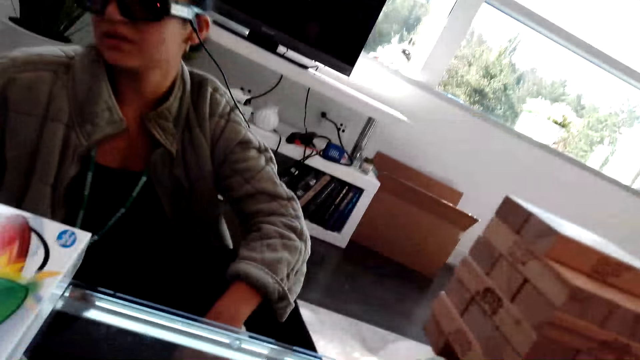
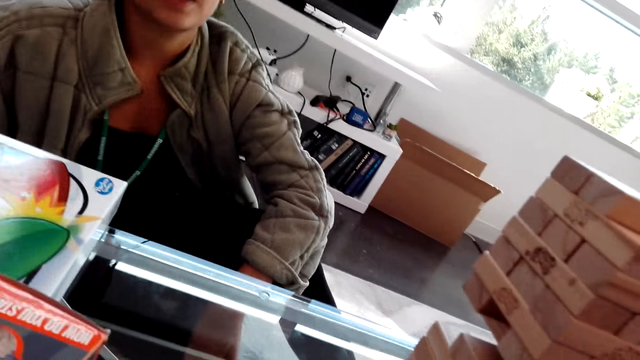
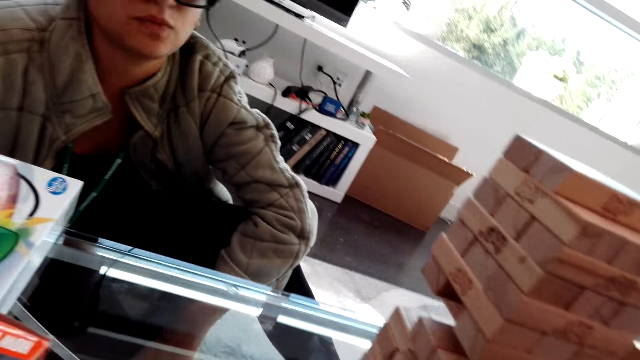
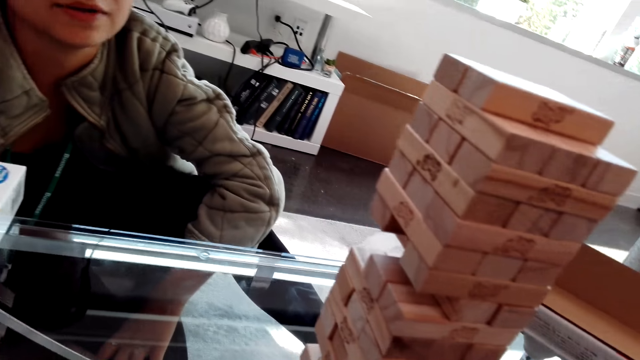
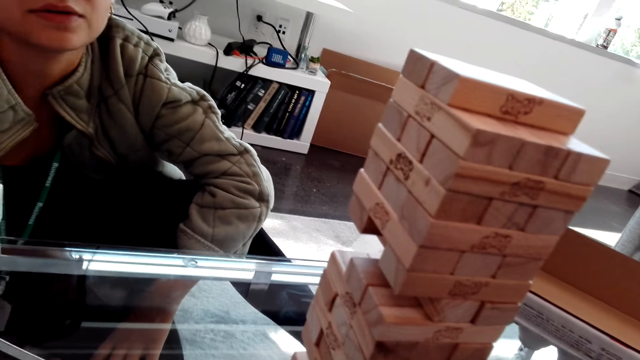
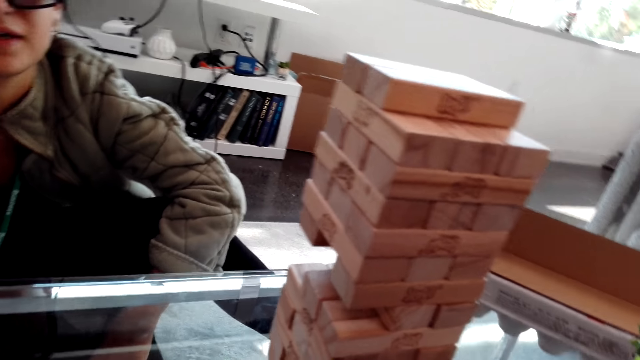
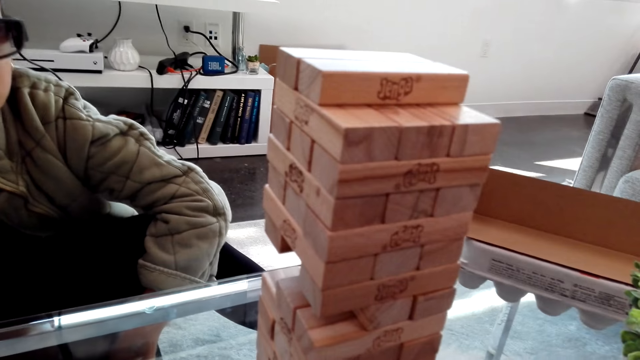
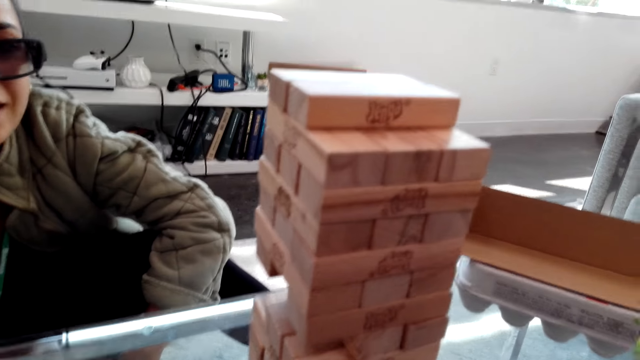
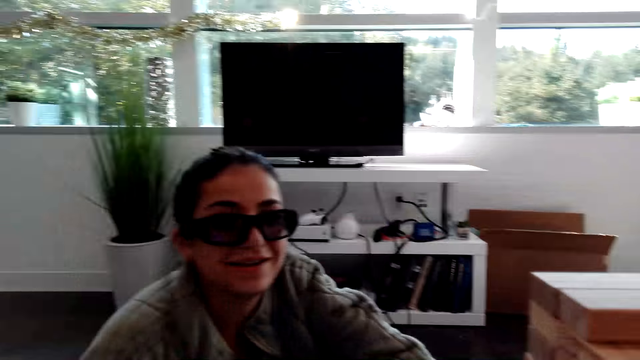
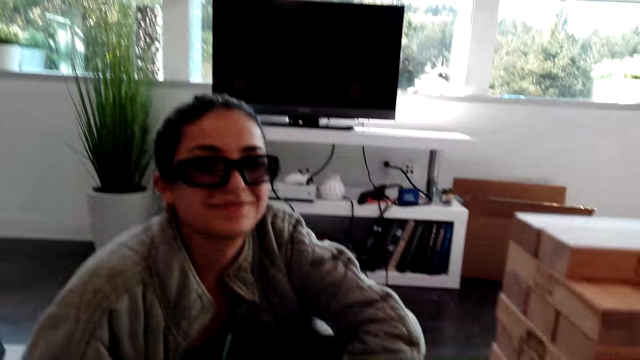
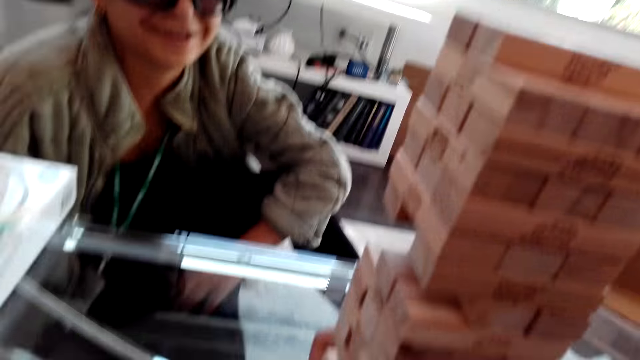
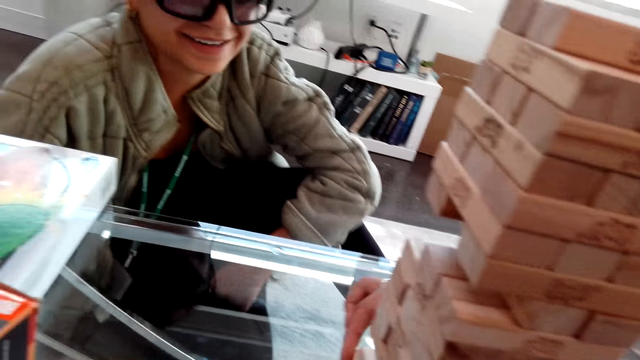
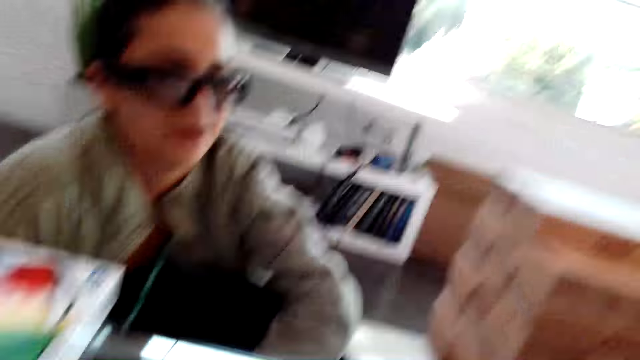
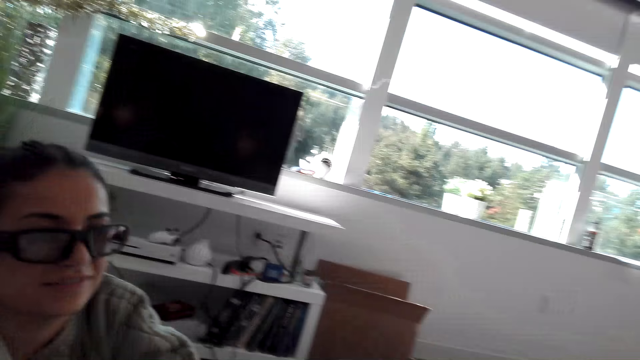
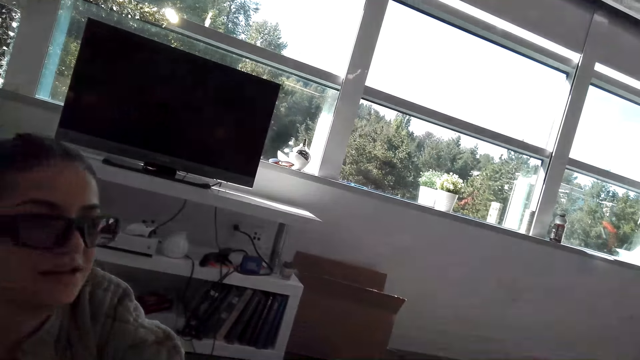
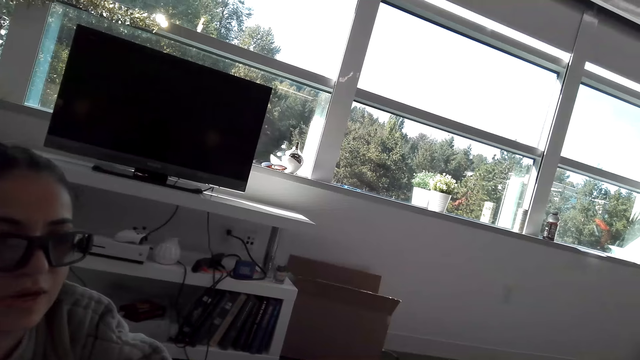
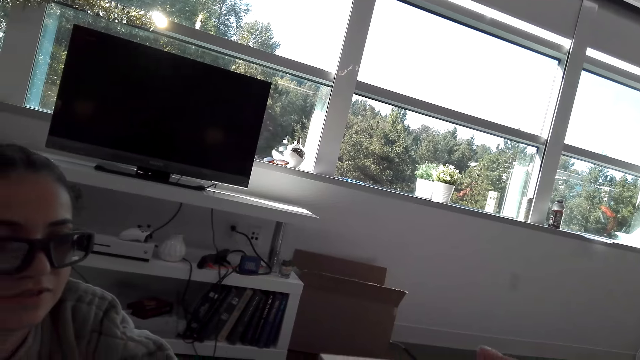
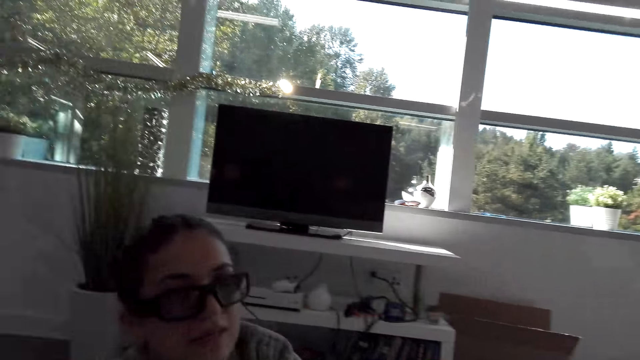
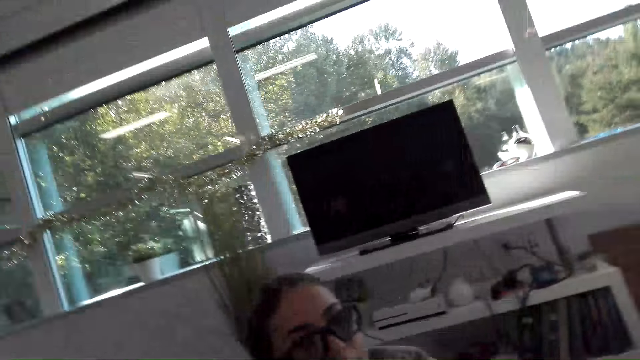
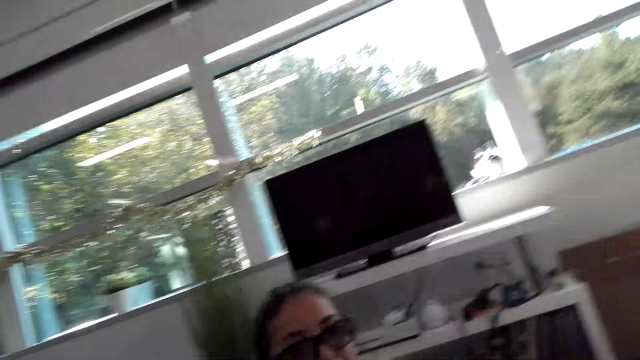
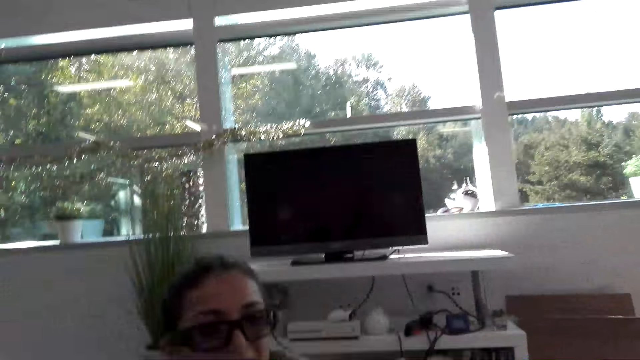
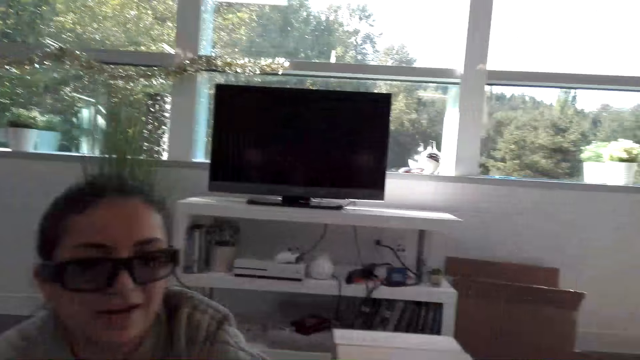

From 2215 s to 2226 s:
The camera wearer pulls a wooden block. They play a block tower game. They put down the wooden block.

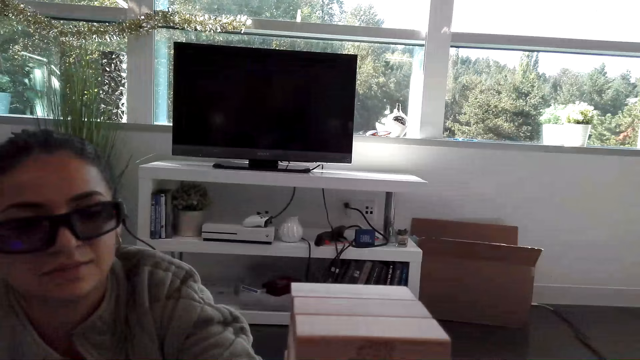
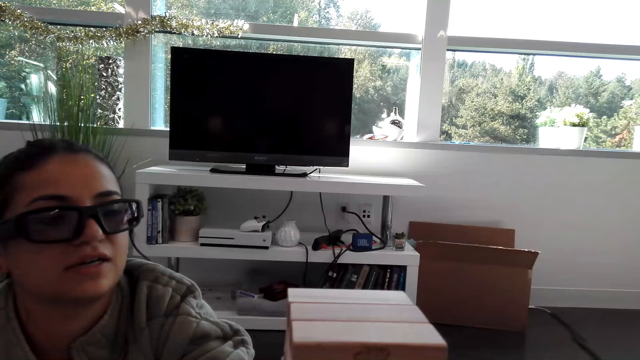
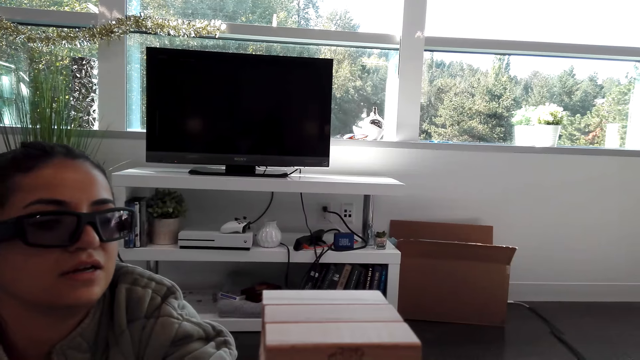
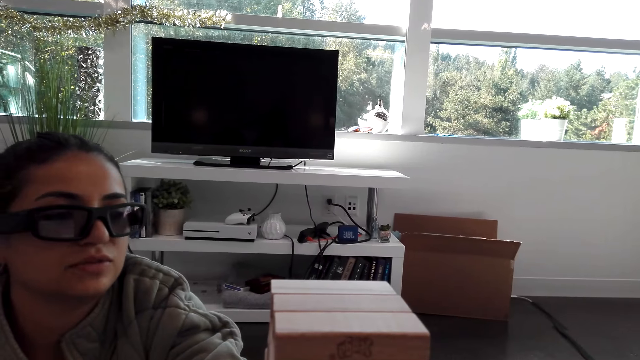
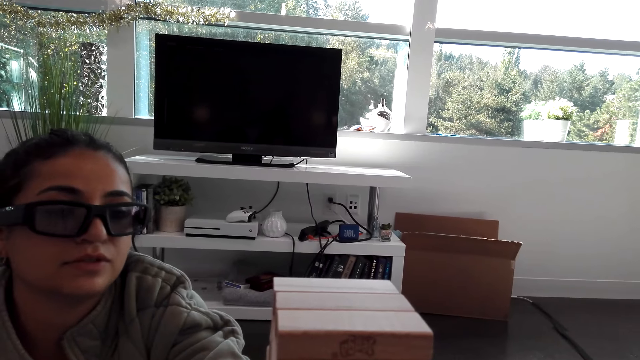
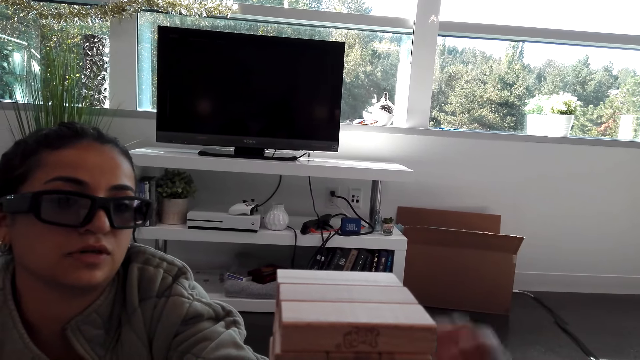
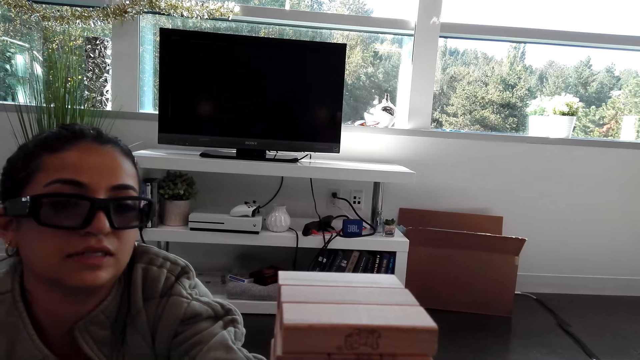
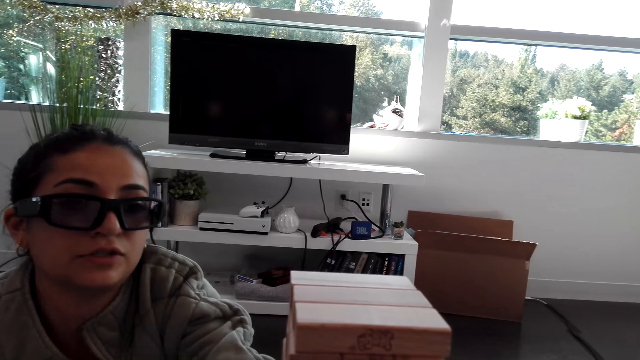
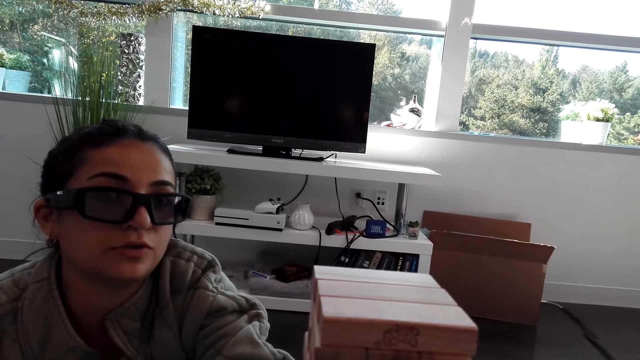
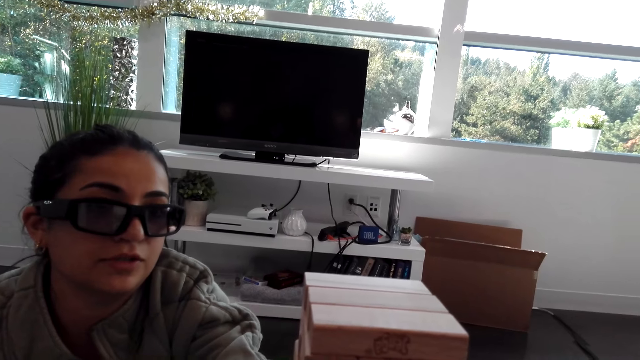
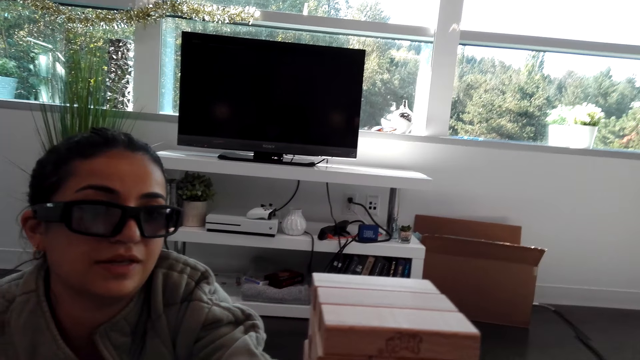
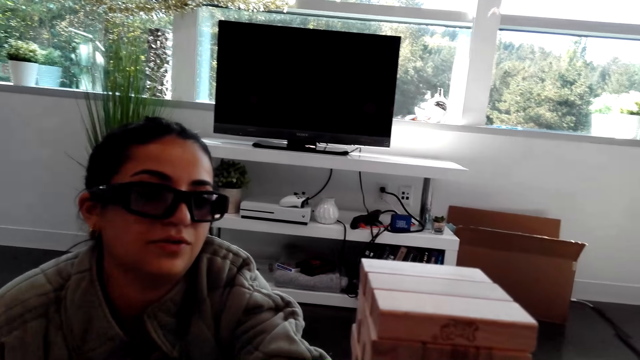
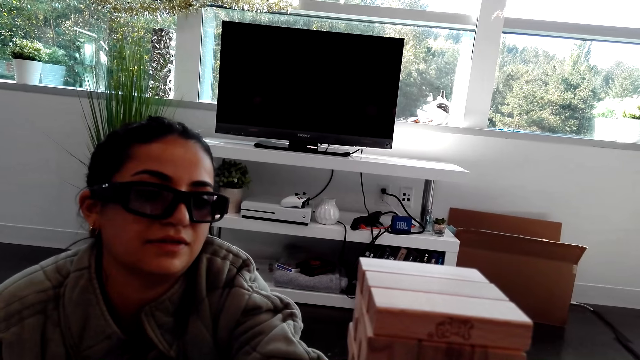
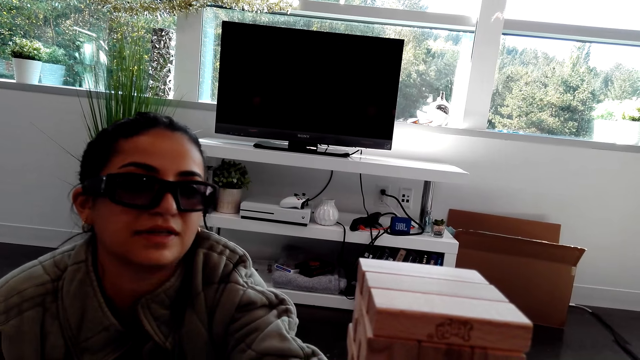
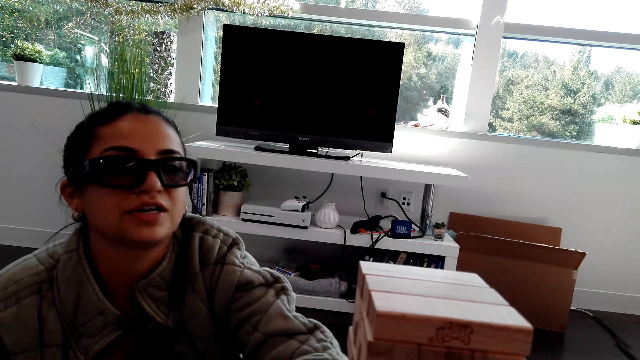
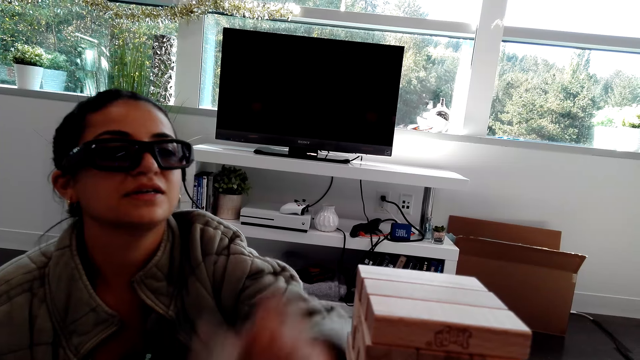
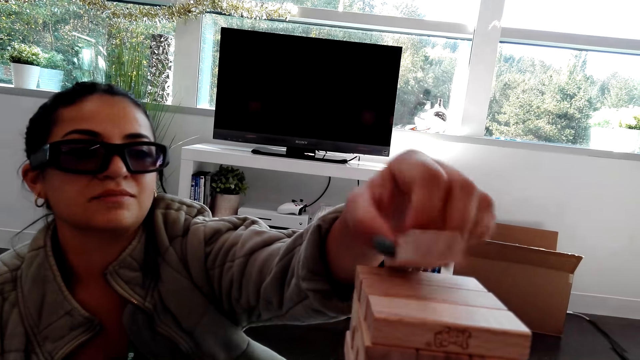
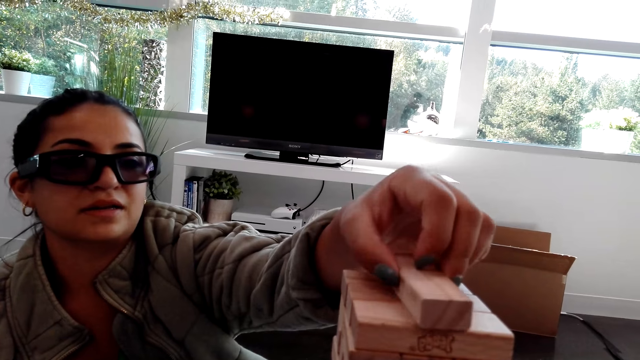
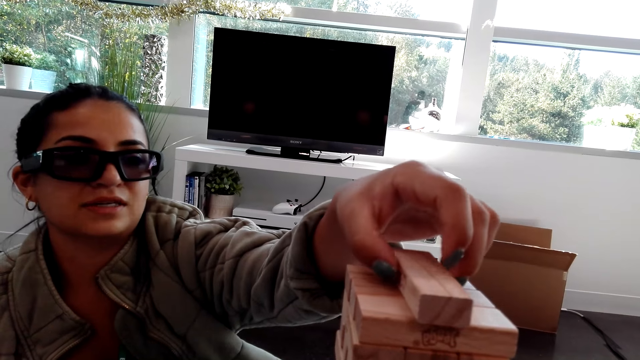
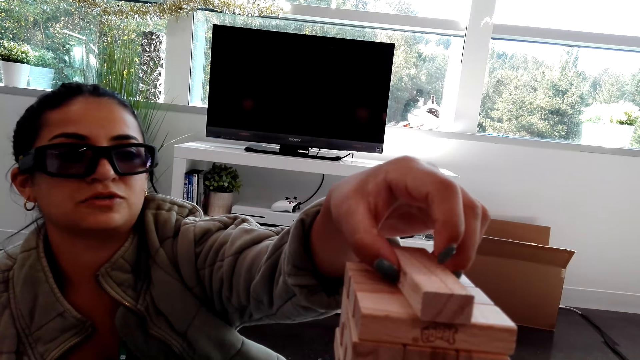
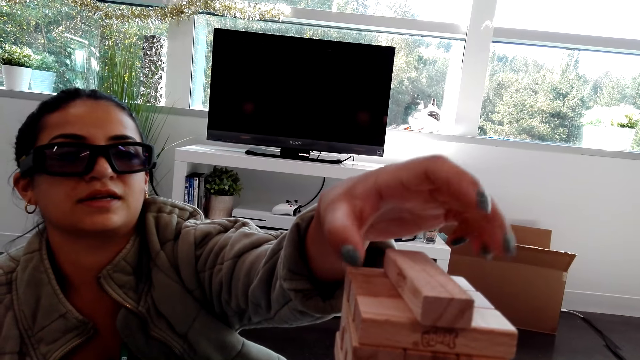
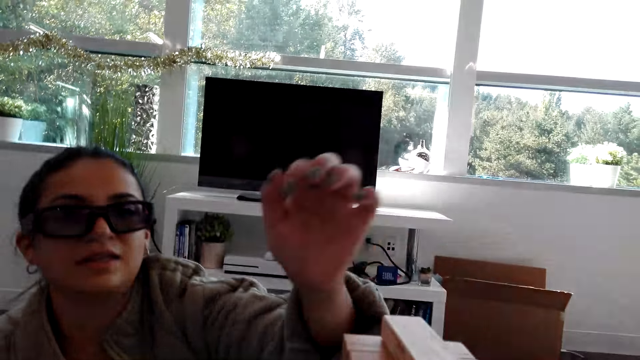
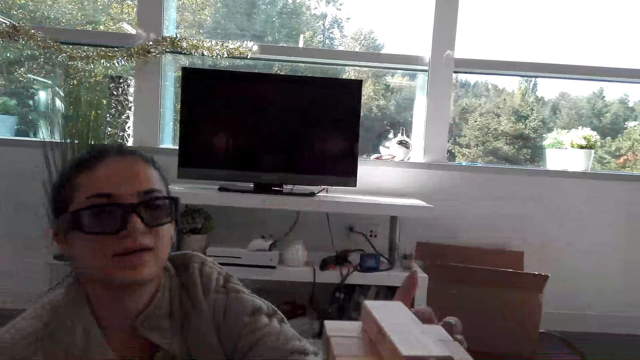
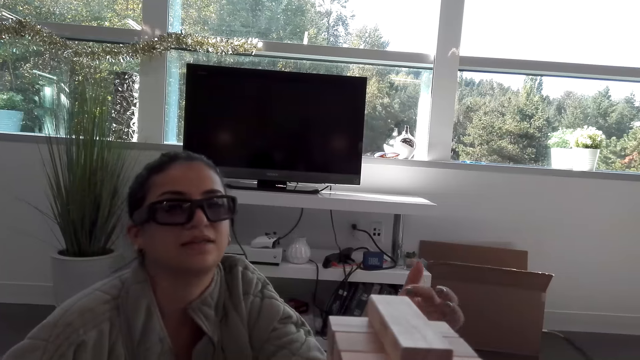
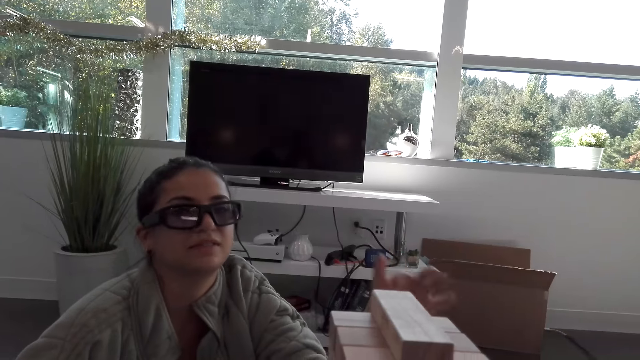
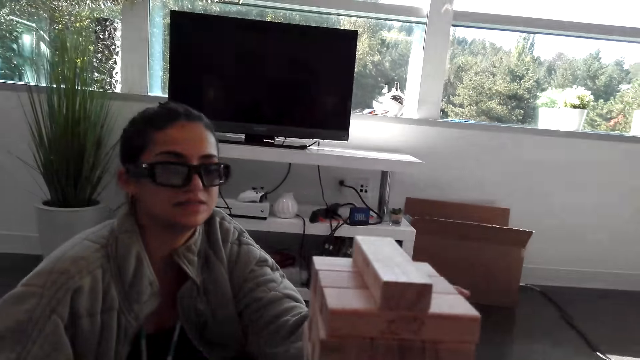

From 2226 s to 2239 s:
A woman plays a block tower game. The woman moves a hand. The woman puts a wooden block on other wooden blocks.
